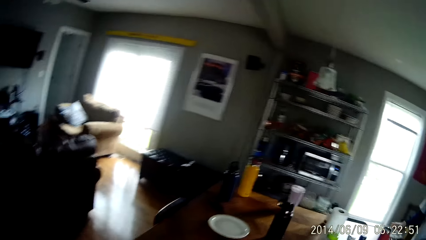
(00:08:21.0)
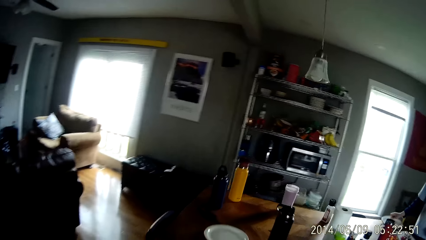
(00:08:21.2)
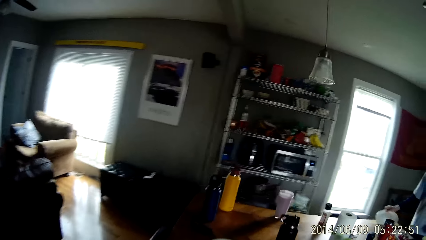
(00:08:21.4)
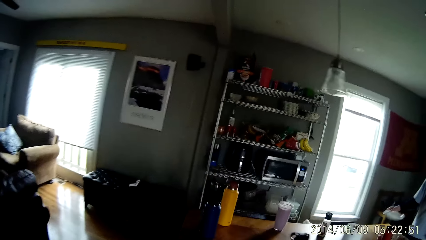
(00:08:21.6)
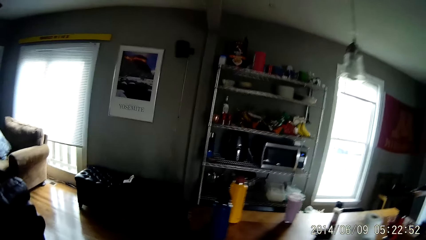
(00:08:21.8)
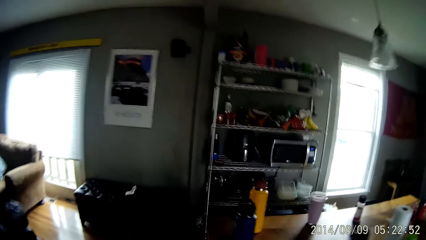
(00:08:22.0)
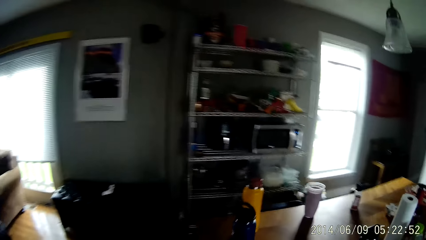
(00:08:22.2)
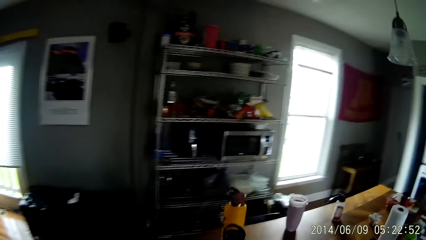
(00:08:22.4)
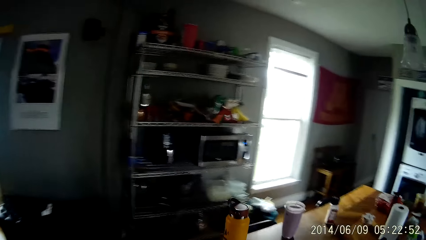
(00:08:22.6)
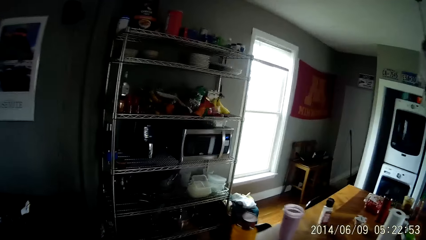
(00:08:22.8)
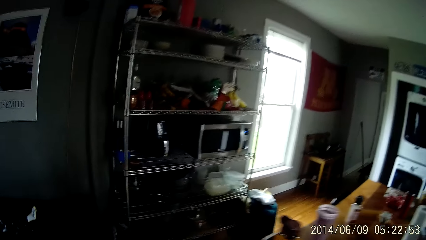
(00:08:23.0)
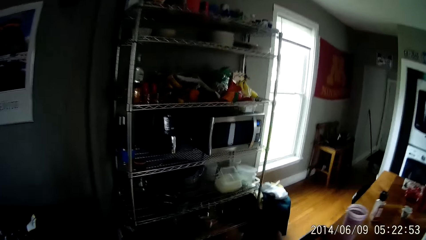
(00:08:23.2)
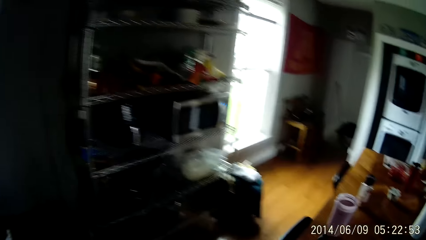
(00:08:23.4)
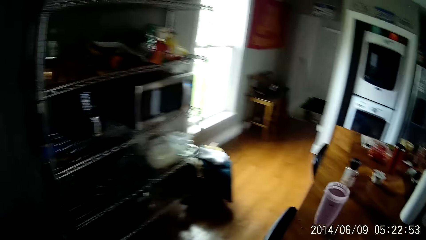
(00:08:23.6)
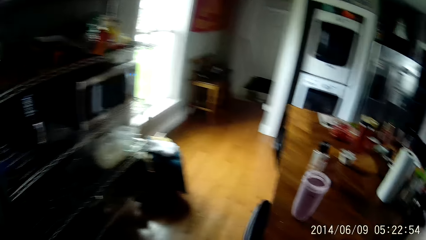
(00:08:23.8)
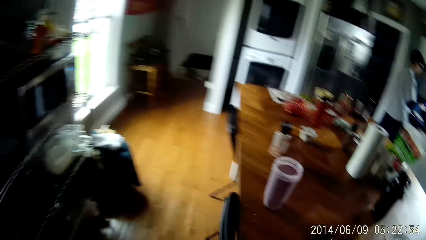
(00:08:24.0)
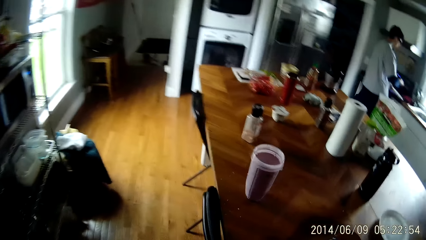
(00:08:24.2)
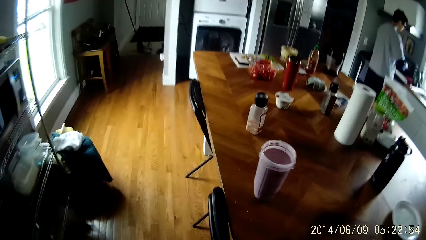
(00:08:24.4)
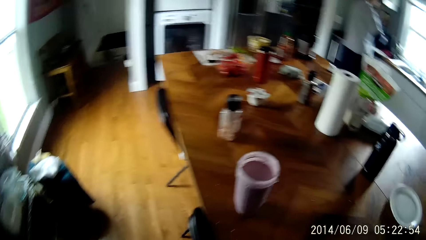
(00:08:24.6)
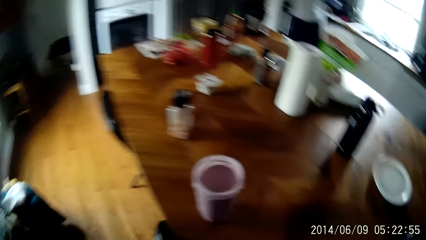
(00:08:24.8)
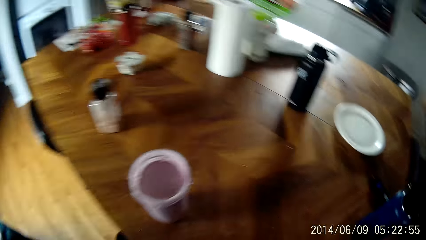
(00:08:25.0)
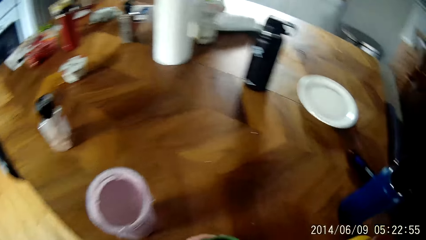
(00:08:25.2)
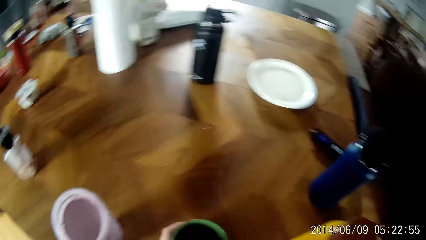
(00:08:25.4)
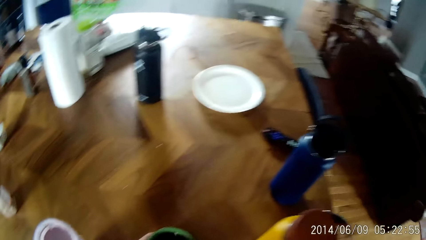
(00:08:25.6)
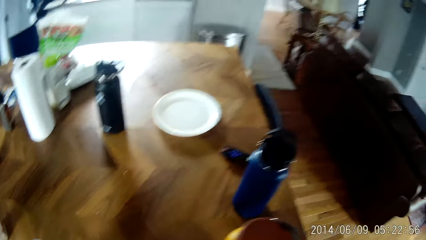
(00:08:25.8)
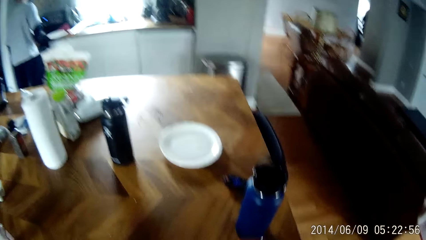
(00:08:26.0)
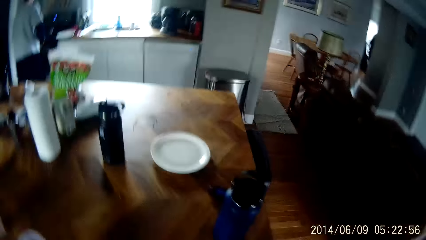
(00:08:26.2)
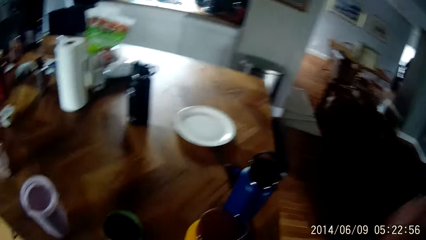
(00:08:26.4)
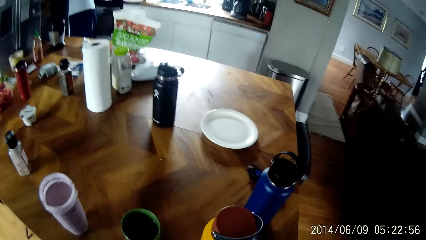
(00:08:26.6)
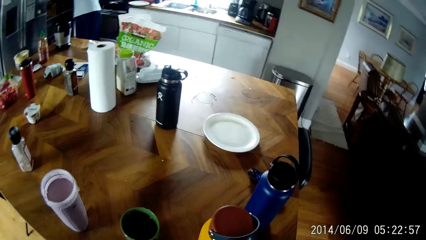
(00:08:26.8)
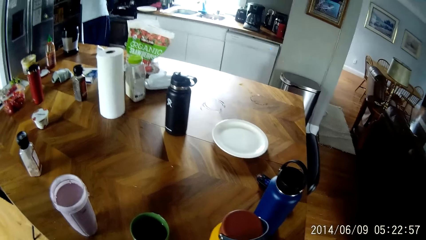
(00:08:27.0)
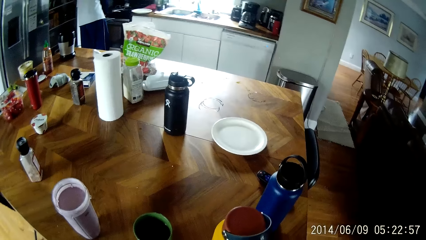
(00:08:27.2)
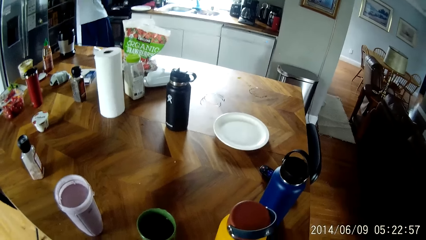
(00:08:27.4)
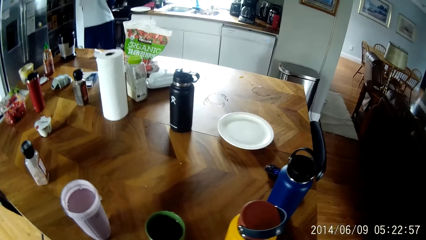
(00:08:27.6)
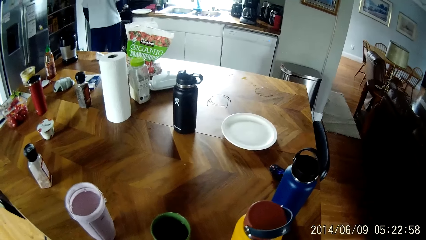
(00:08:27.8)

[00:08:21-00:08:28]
The camera wearer drops the mug on the table.
